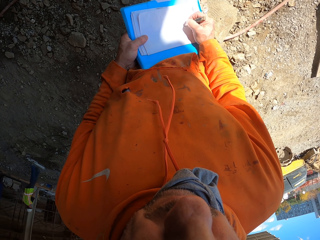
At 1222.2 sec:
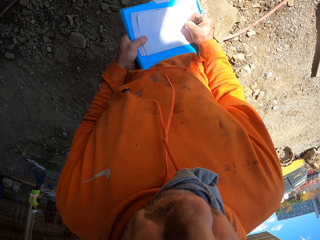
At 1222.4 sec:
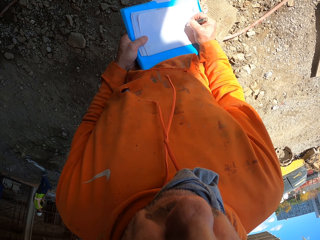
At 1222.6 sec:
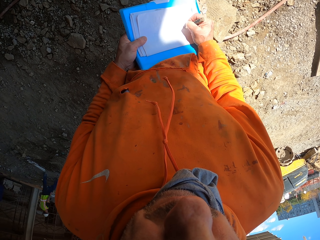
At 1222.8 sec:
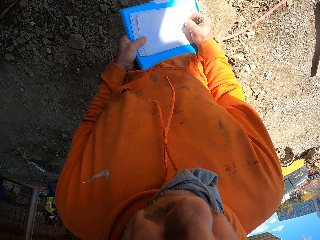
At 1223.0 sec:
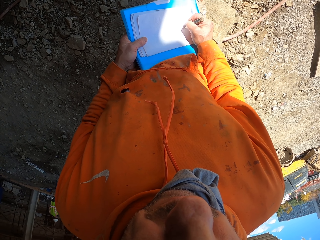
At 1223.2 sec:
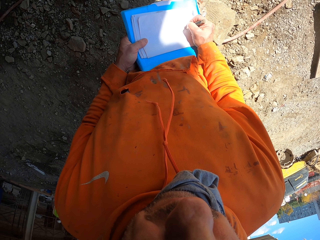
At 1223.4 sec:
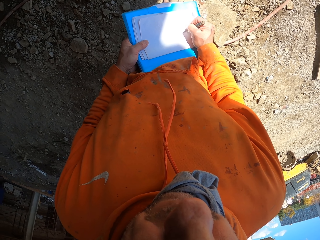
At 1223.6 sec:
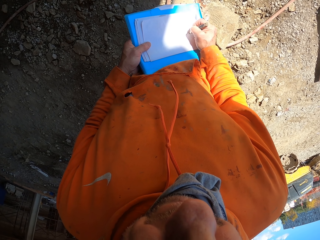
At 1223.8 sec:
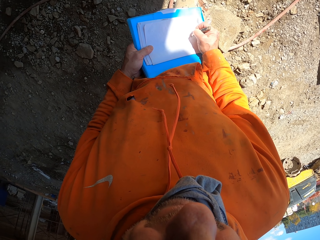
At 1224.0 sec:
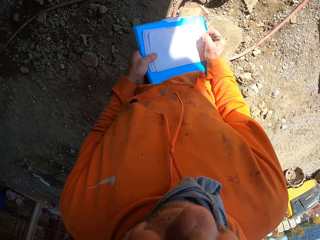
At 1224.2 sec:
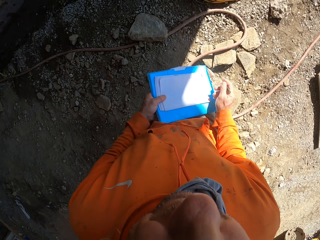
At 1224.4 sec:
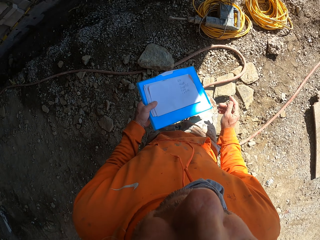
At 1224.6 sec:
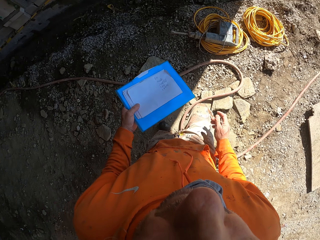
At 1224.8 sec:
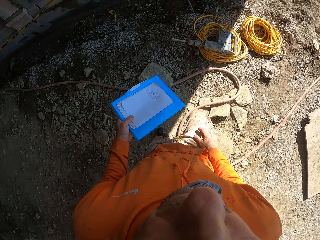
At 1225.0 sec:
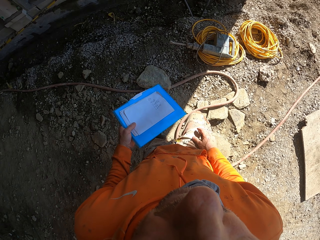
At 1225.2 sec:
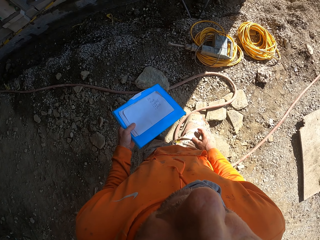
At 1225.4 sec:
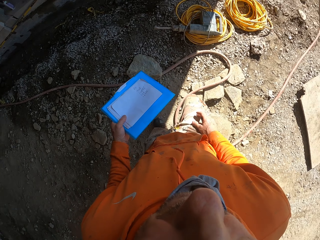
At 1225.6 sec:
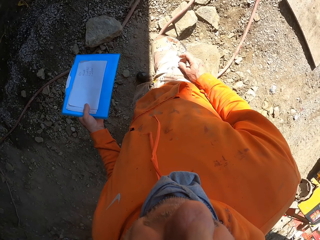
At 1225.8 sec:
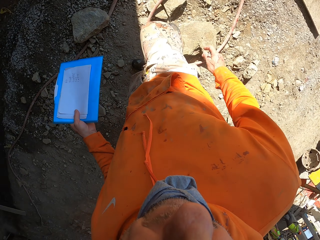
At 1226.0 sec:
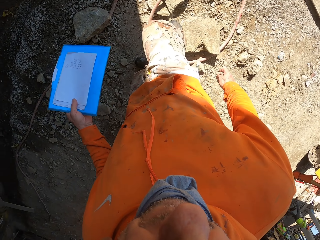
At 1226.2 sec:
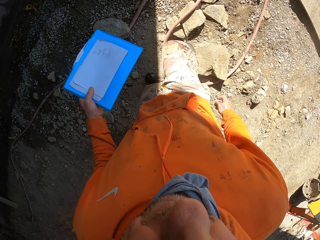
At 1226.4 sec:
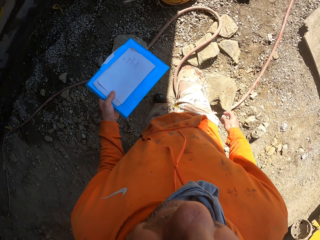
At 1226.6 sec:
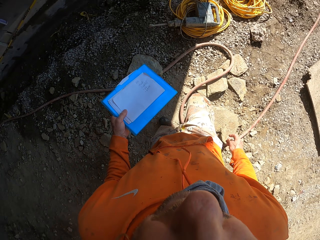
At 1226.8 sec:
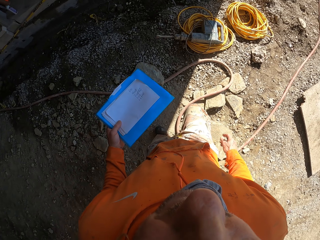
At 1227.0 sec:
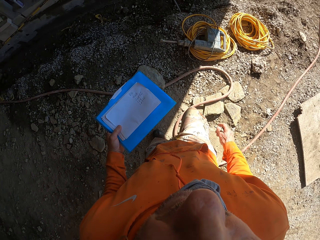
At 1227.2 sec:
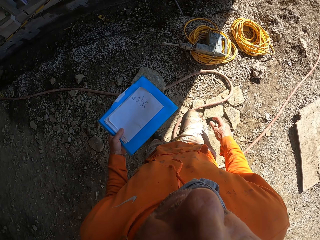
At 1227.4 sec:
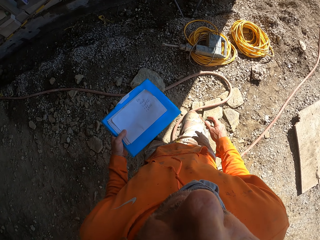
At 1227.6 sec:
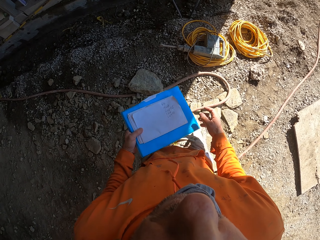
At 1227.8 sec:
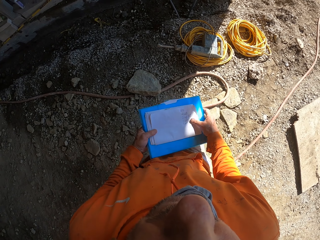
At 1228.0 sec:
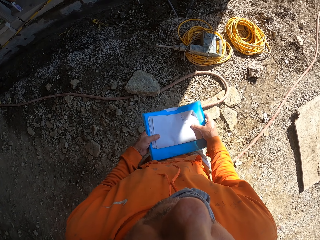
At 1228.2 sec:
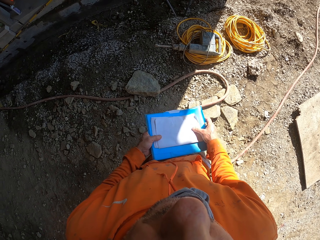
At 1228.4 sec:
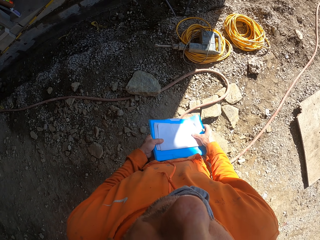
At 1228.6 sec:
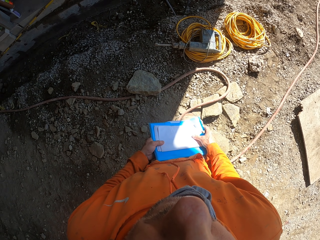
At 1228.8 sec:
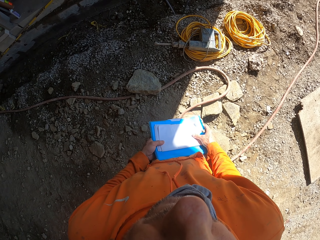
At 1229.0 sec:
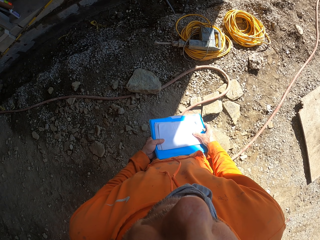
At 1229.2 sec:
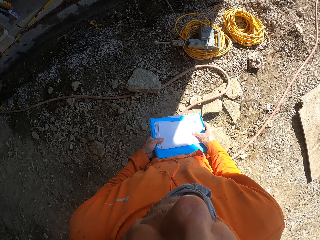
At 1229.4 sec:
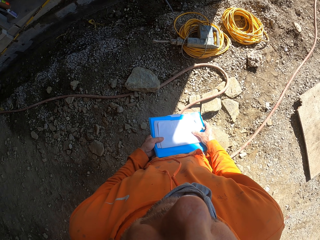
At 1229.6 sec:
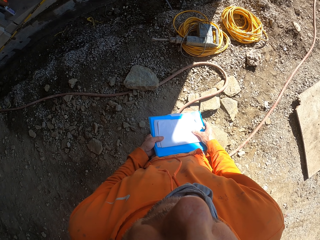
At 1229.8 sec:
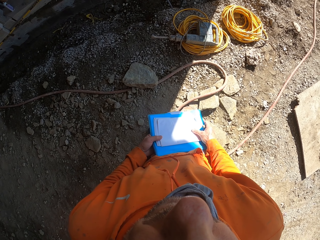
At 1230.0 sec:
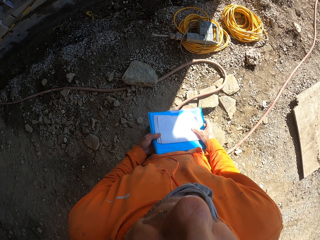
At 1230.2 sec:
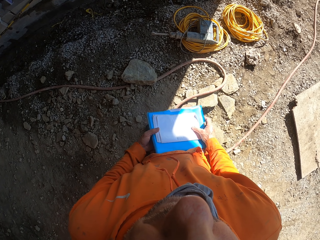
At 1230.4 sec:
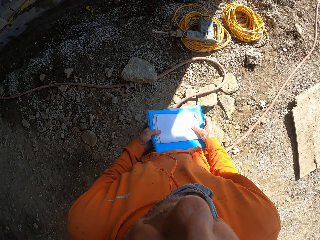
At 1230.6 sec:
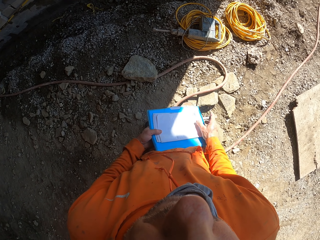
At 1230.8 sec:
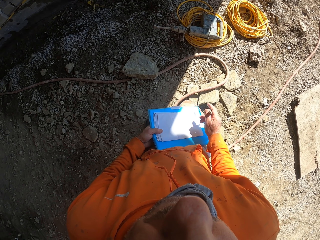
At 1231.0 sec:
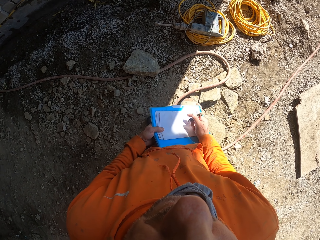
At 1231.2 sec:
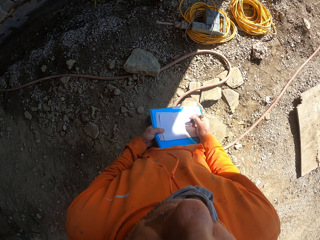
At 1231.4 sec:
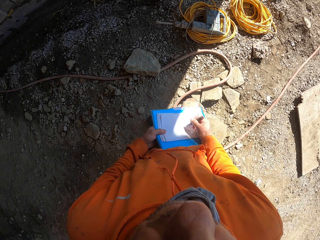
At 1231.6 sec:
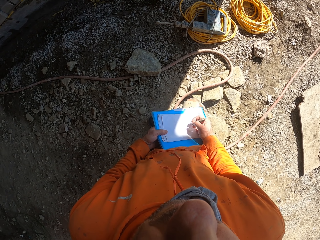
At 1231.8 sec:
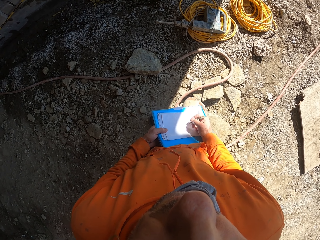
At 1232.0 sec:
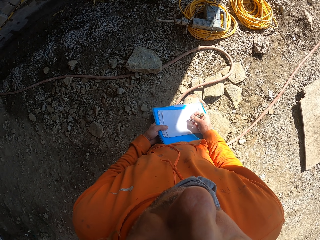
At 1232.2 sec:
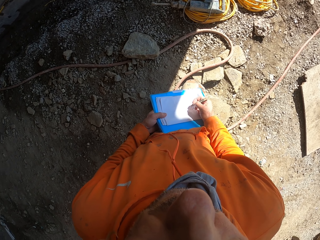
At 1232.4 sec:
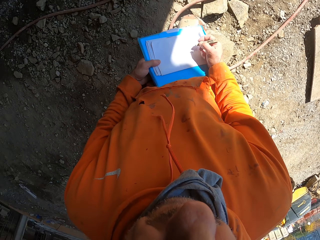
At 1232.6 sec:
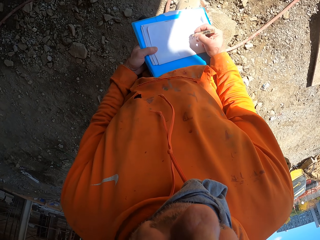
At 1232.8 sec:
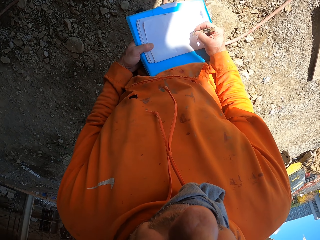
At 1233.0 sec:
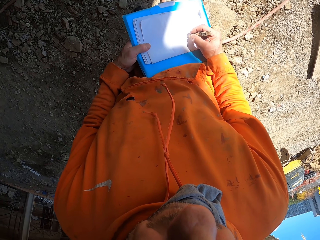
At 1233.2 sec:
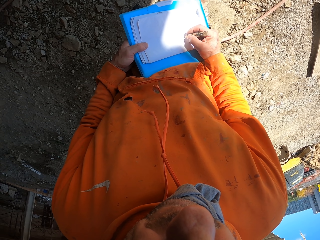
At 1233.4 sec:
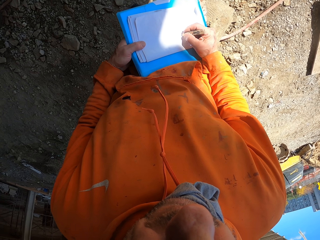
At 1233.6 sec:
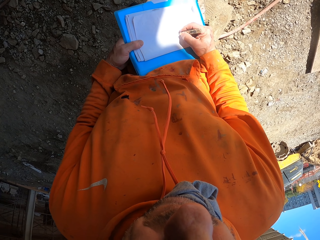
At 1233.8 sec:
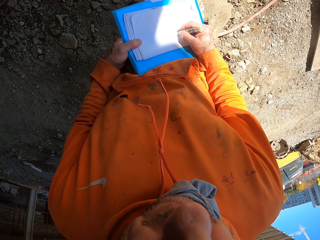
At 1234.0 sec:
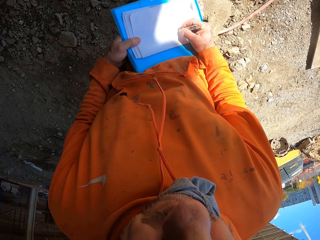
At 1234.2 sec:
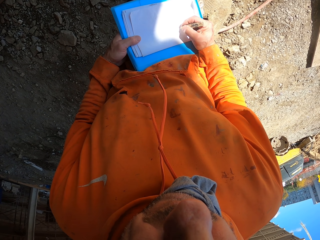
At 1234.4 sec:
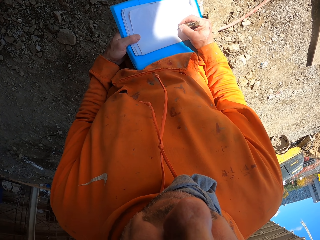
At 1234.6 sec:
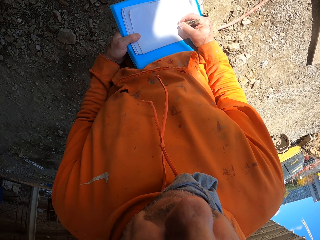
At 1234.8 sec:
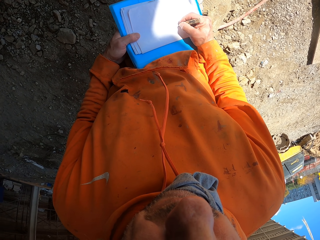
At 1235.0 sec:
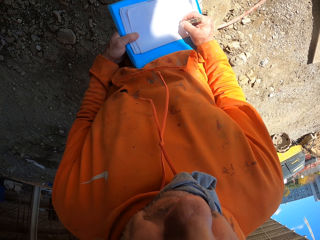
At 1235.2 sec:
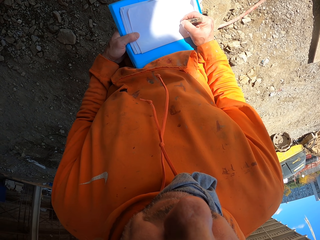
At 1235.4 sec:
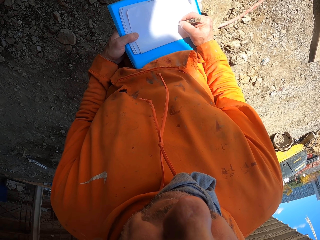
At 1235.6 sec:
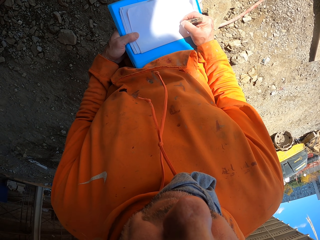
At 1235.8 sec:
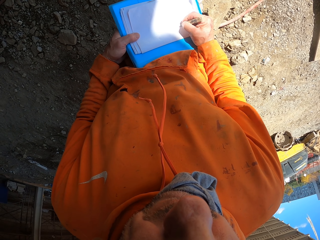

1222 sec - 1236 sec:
The camera wearer looks around. He holds files with his left hand. He writes on paper.

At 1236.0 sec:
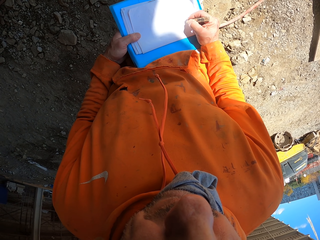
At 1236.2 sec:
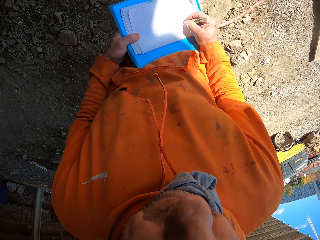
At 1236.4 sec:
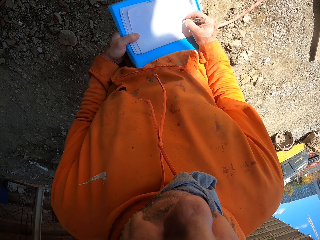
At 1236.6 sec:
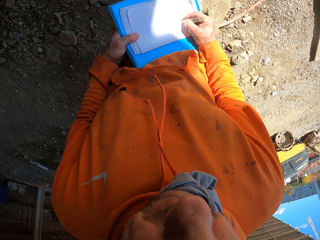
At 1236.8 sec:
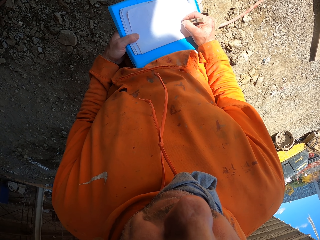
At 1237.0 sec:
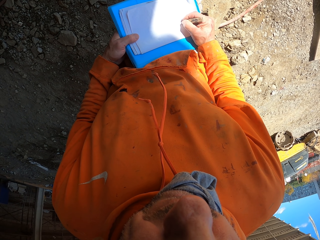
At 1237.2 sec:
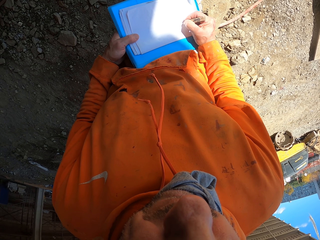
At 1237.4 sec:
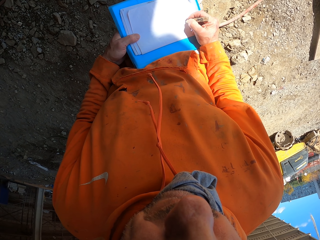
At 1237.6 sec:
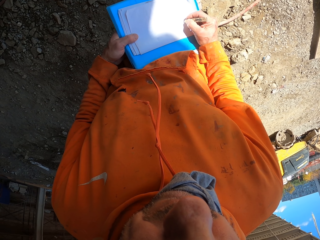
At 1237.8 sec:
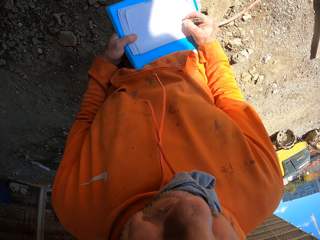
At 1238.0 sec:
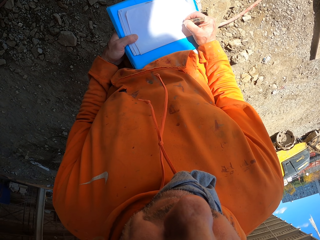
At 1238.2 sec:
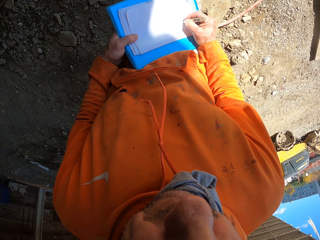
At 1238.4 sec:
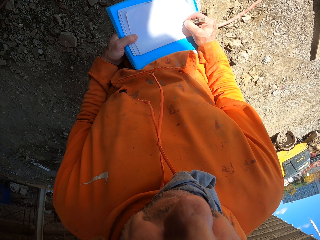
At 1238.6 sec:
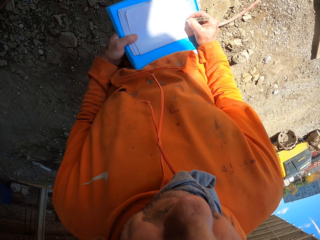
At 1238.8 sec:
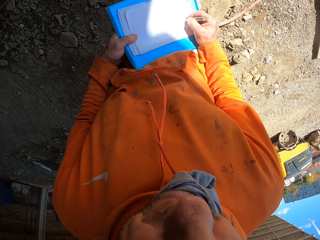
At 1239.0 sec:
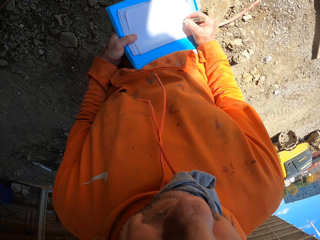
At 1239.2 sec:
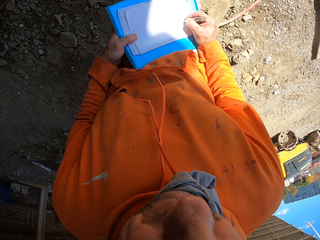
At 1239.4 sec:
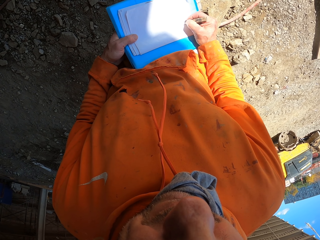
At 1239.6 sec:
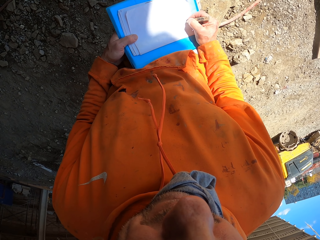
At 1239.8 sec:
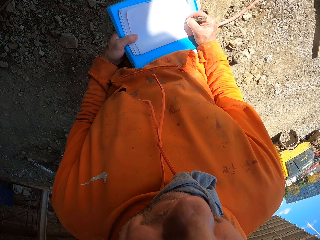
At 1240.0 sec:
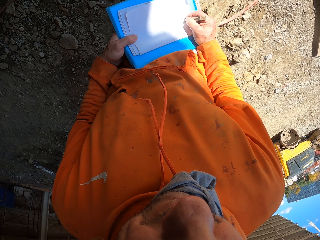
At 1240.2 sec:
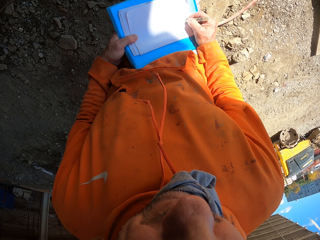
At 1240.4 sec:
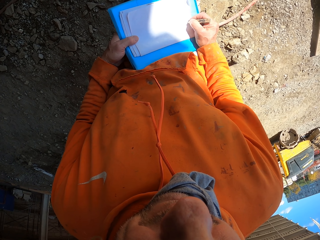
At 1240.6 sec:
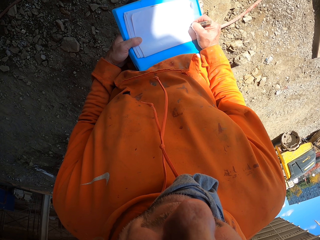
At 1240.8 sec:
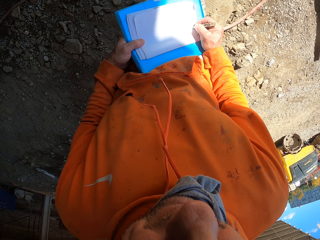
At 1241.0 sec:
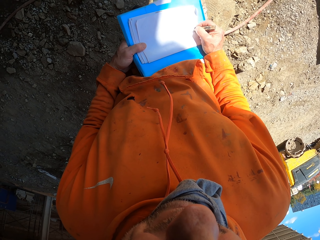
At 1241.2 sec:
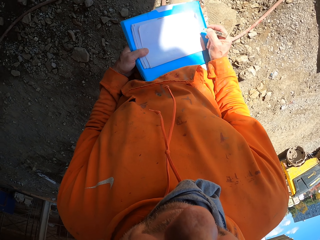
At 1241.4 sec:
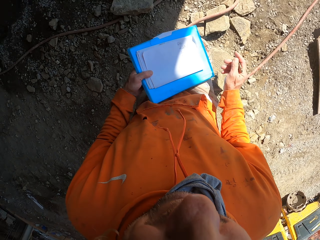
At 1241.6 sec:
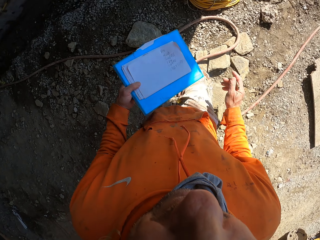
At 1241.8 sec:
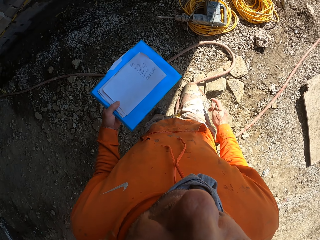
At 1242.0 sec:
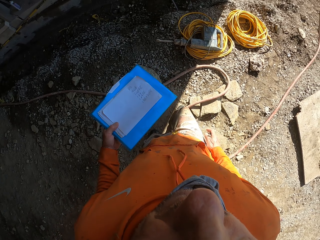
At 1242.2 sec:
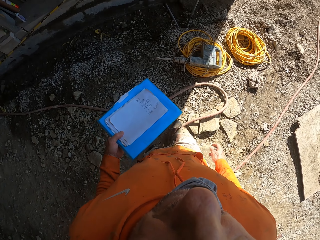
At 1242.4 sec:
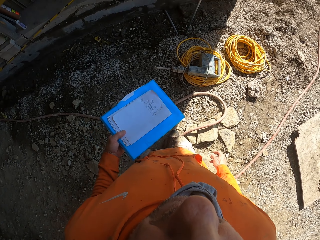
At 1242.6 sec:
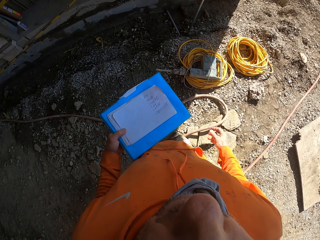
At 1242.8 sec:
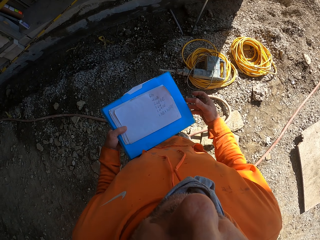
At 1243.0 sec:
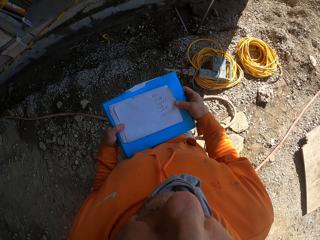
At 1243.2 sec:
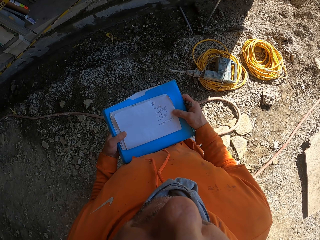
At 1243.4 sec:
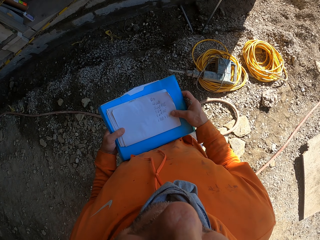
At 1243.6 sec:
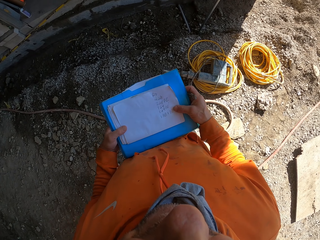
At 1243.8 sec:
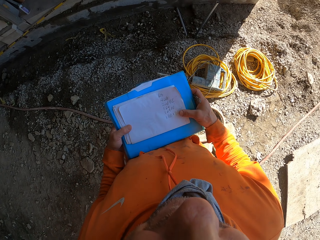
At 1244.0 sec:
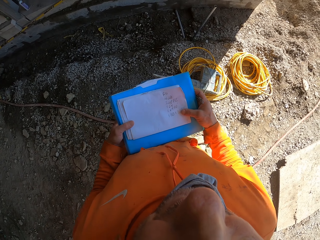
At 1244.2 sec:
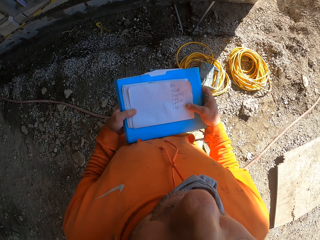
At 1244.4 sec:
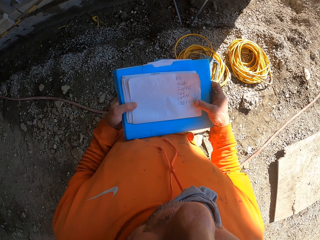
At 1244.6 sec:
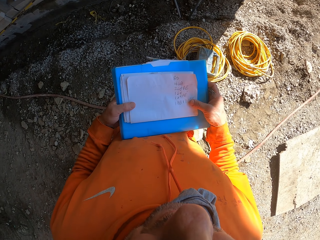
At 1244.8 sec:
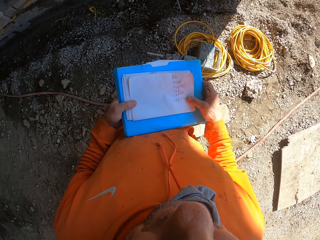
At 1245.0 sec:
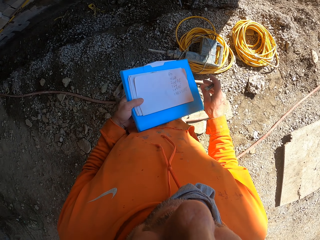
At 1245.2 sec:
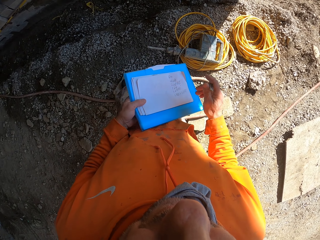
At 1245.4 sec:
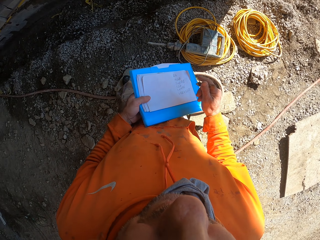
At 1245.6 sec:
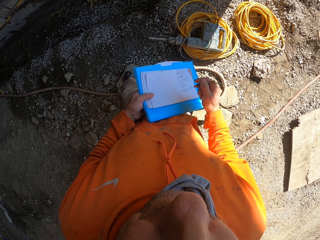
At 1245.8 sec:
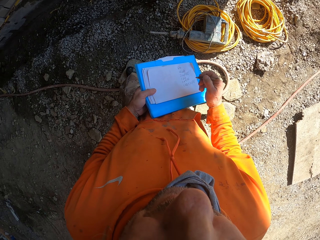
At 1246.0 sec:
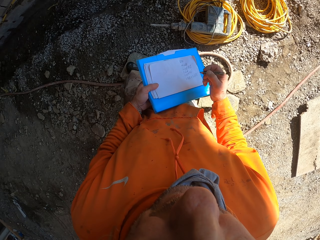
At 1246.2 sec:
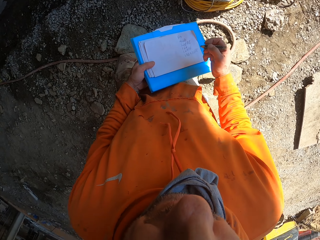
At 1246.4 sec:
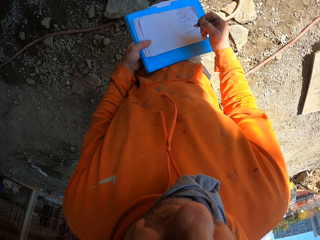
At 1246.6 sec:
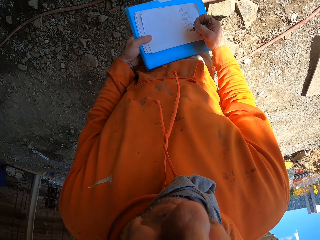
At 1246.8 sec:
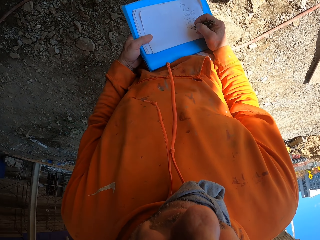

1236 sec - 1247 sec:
The camera wearer looks around. He holds files with his left hand.
